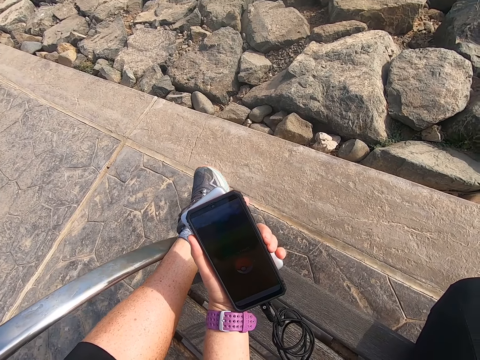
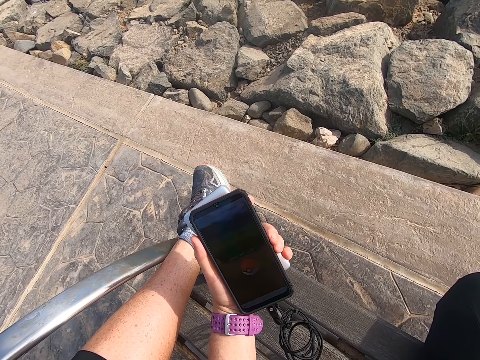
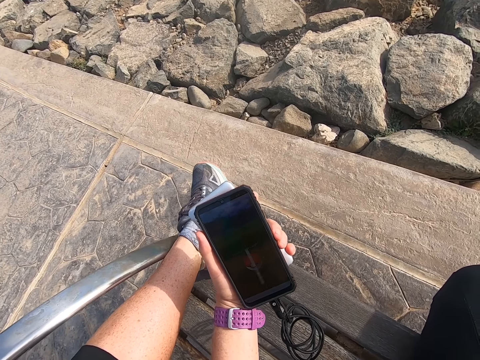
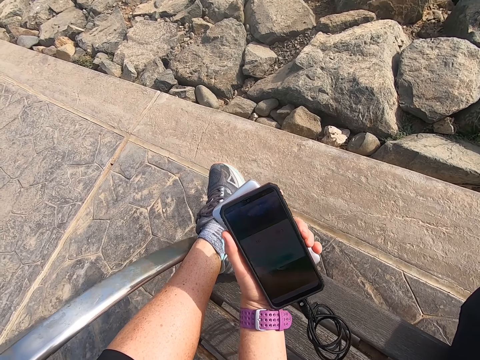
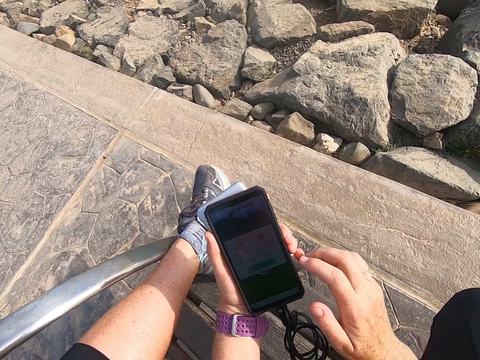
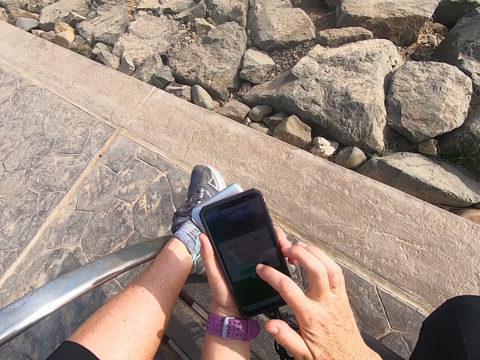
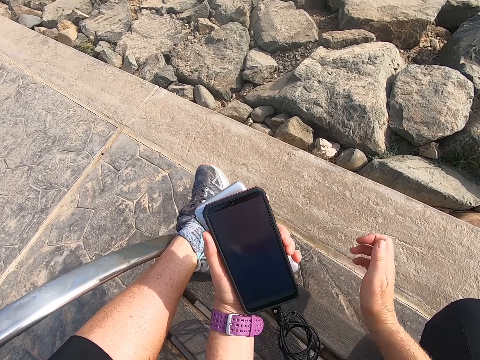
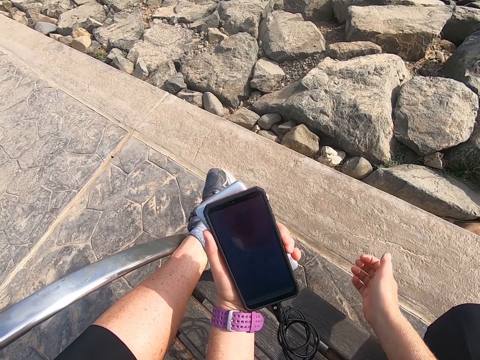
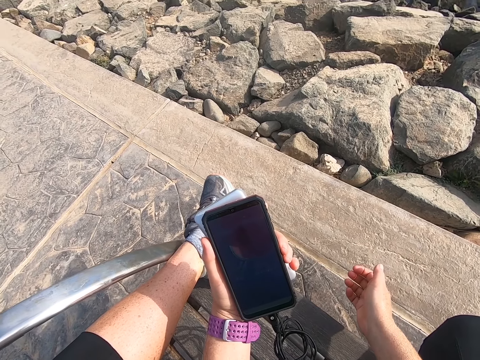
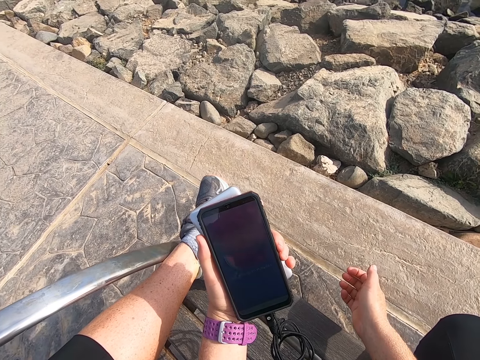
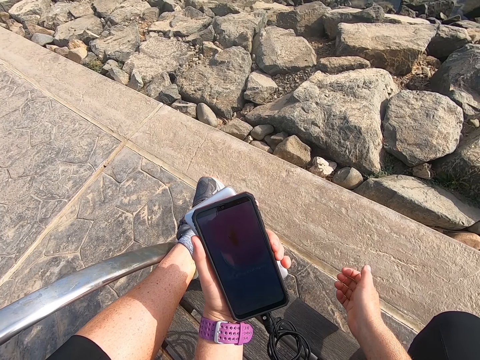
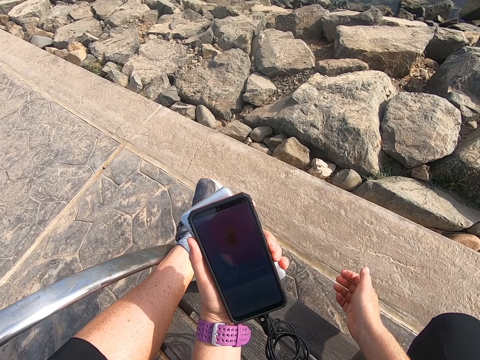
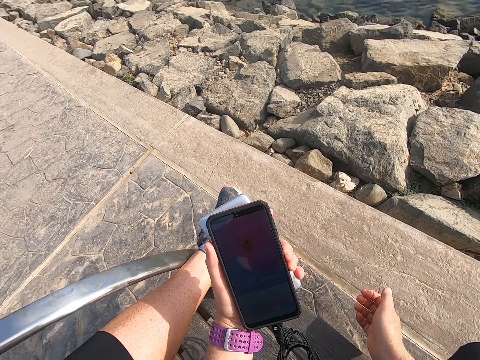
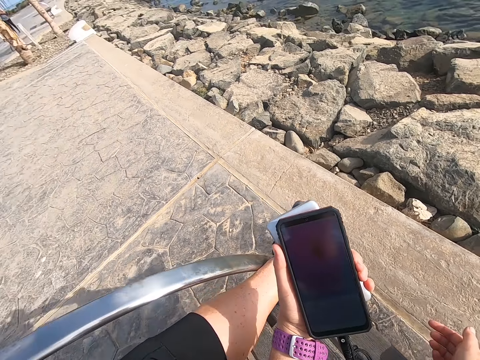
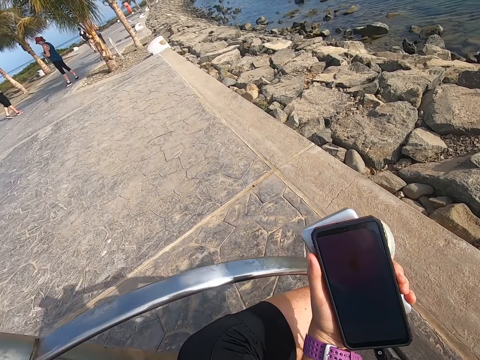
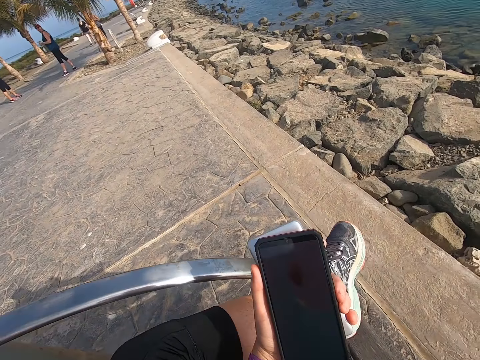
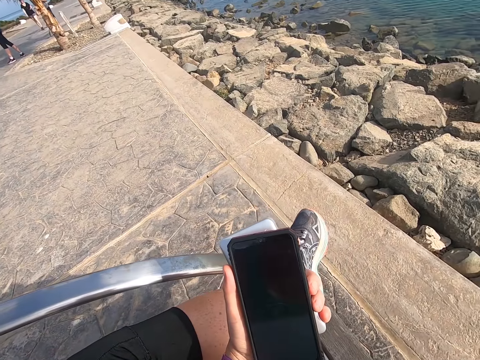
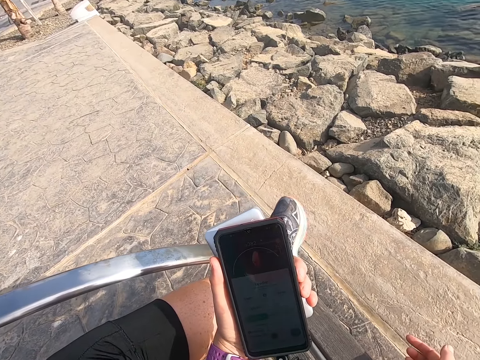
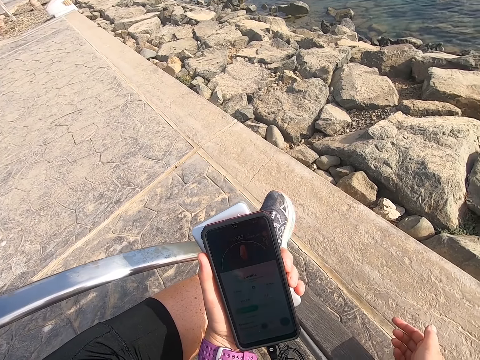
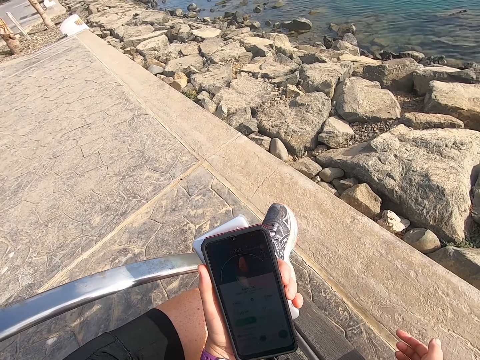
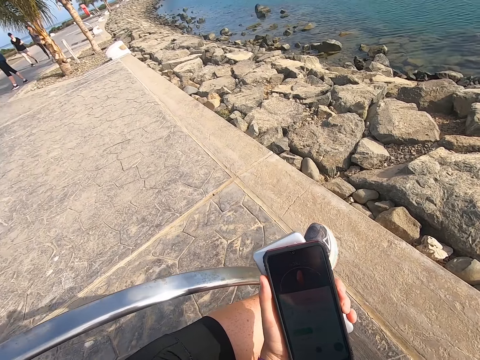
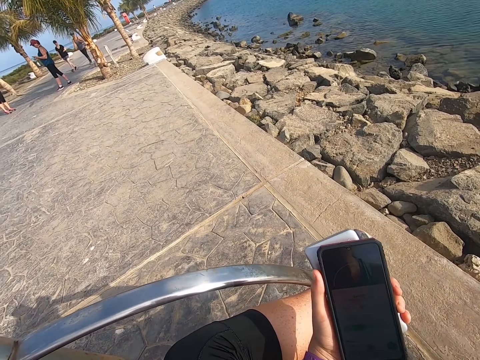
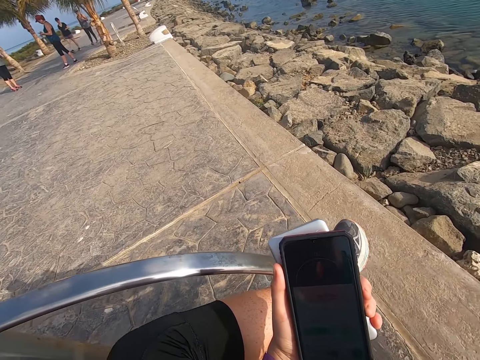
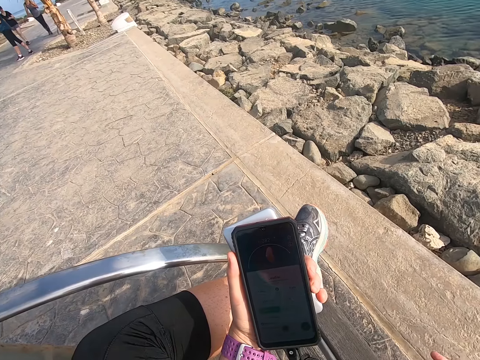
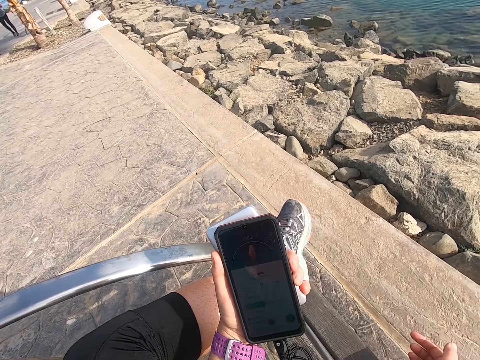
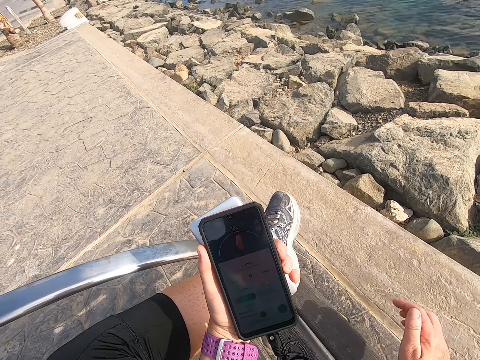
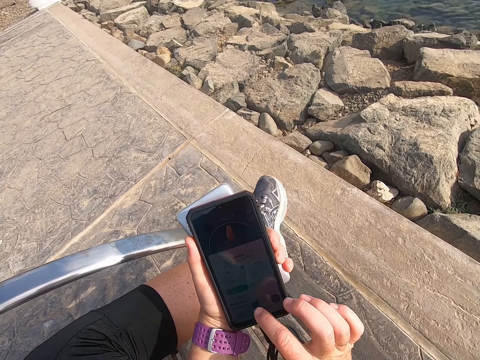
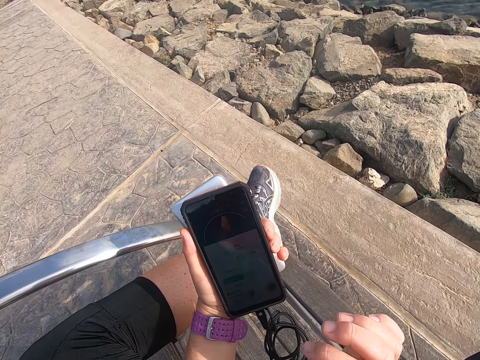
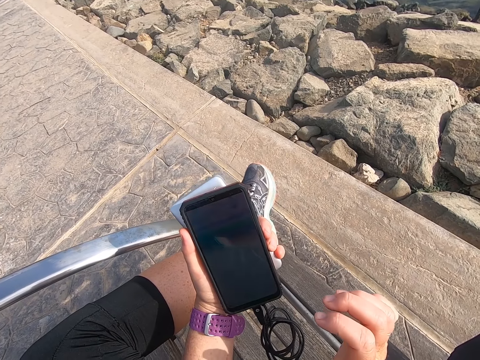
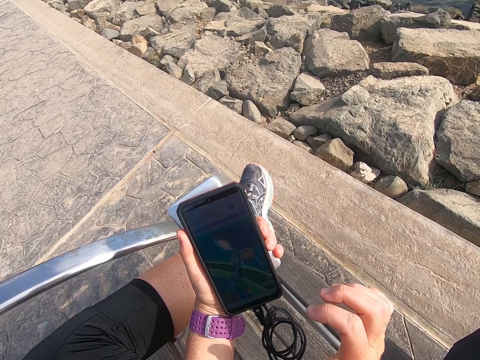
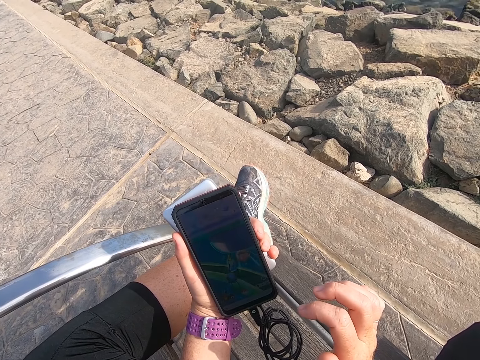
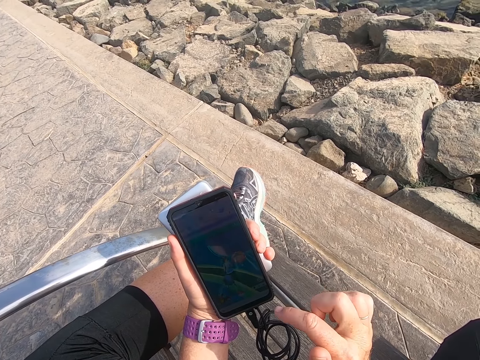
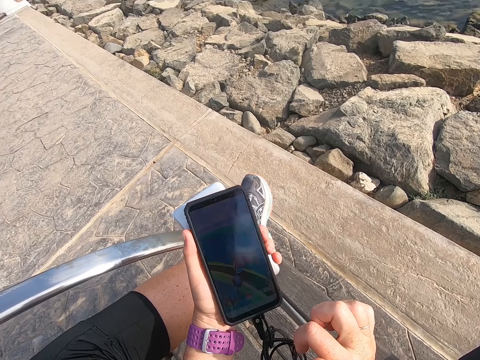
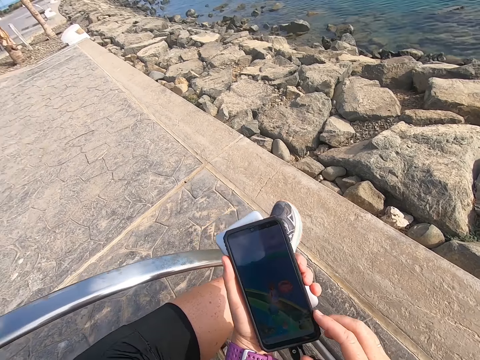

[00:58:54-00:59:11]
The camera wearer operates a phone. They stare at the phone. A person walks around. Another person stares at the camera wearer. The camera wearer stares at the phone. A third person walks around. A fourth person stands next to the second person. The camera wearer operates the phone. They stare at the phone.

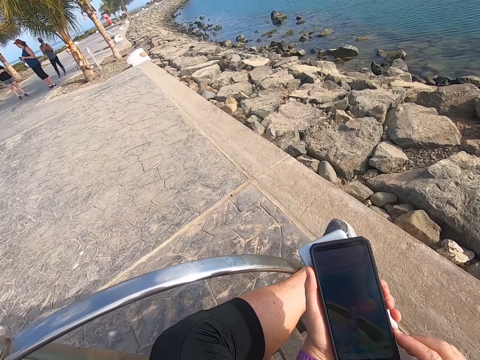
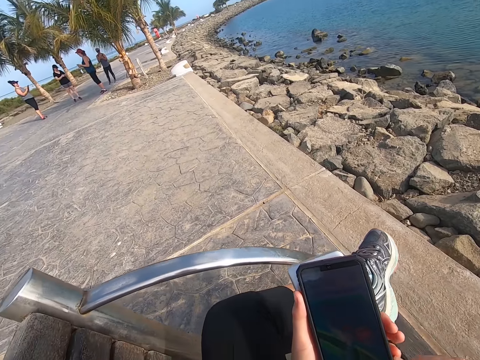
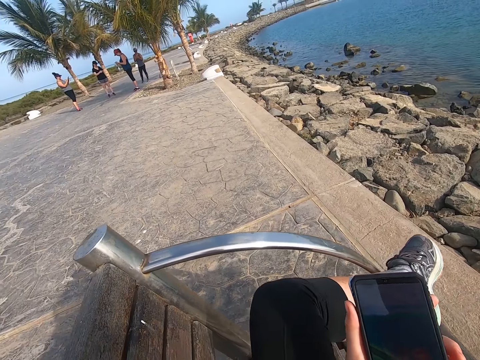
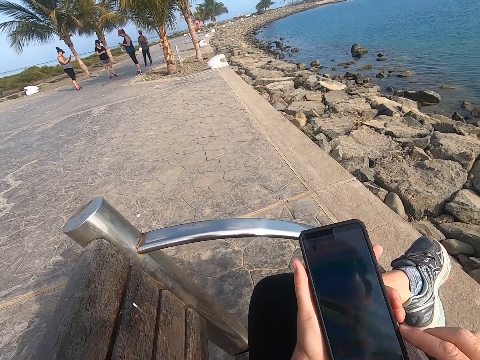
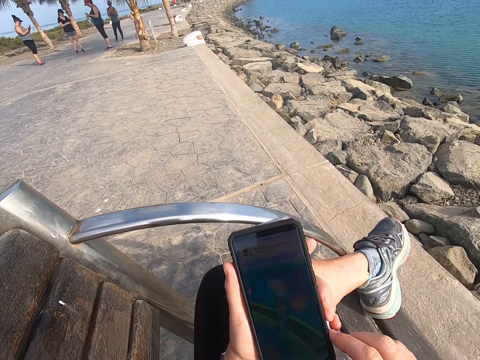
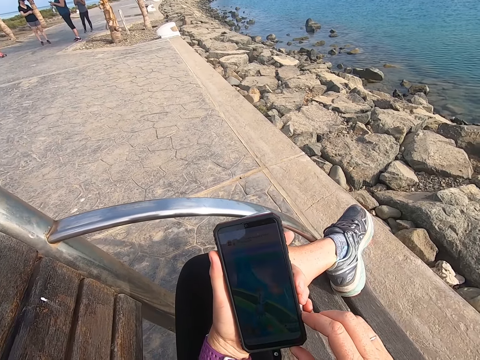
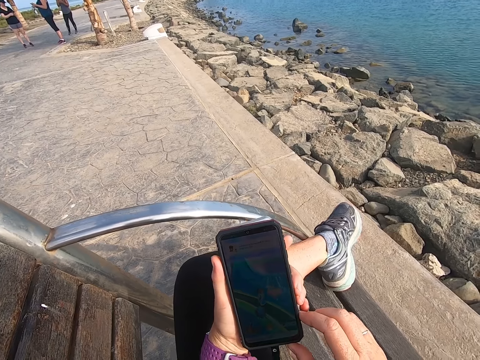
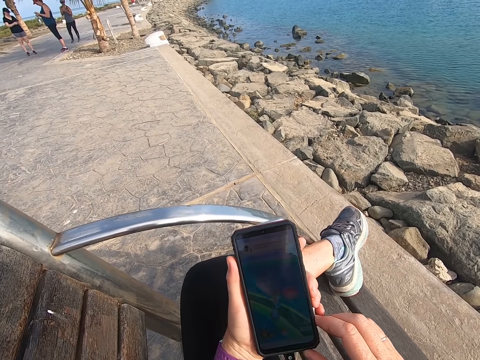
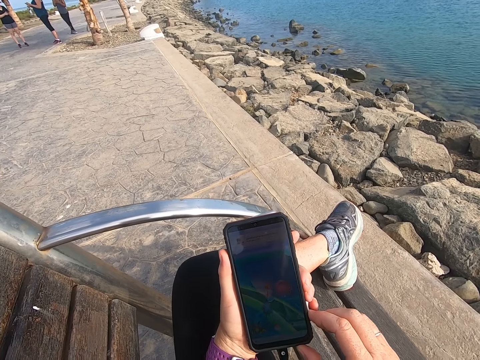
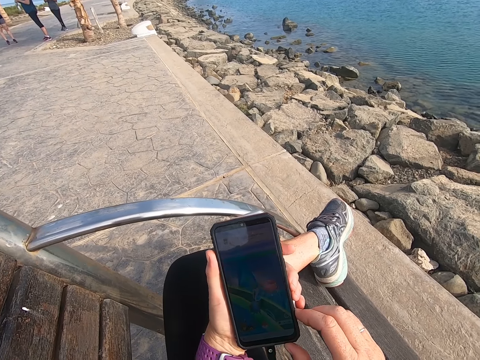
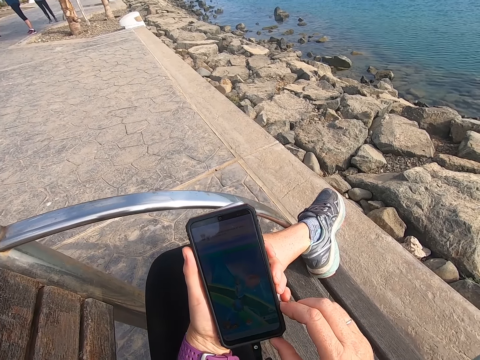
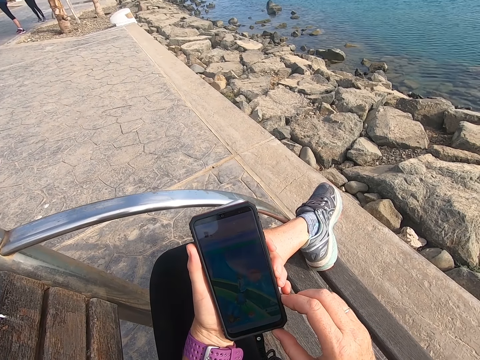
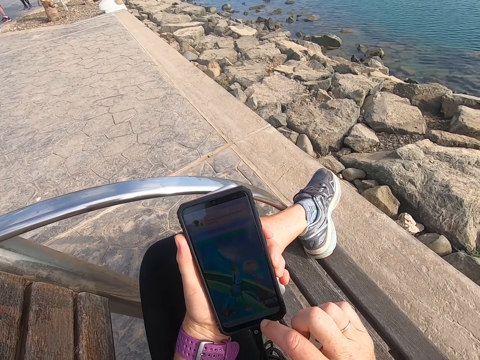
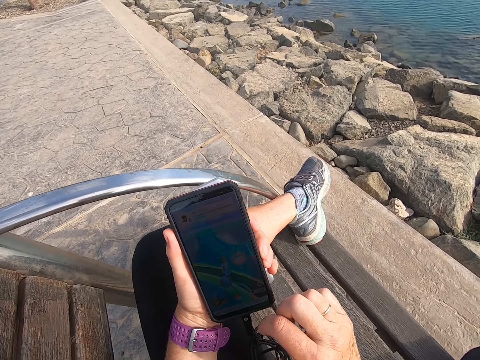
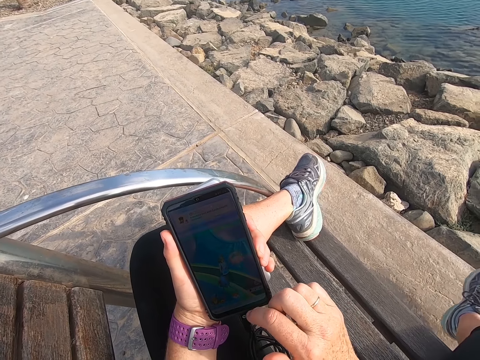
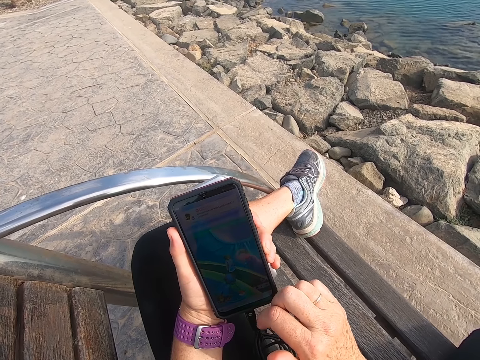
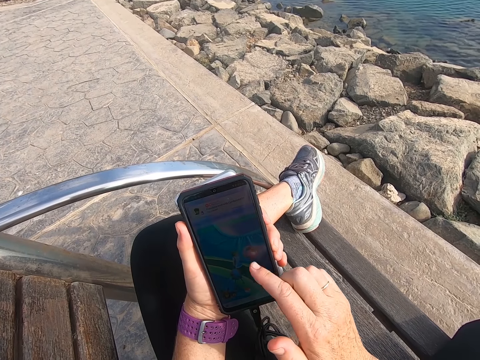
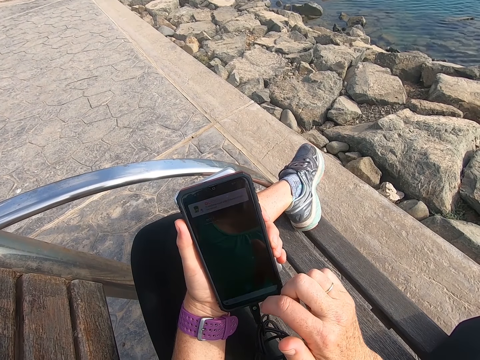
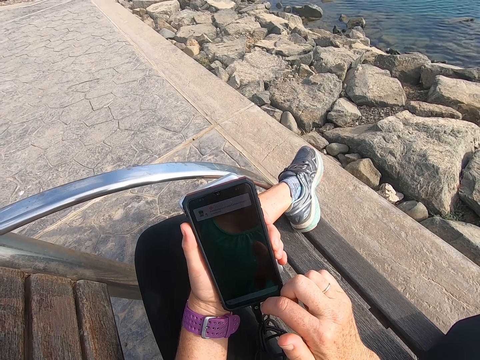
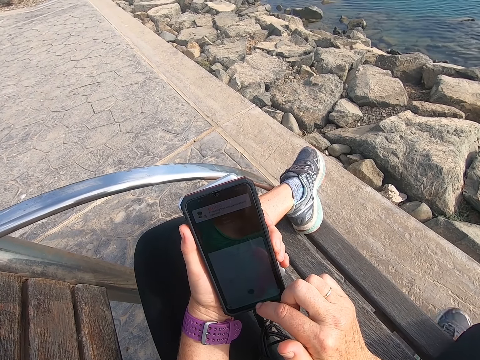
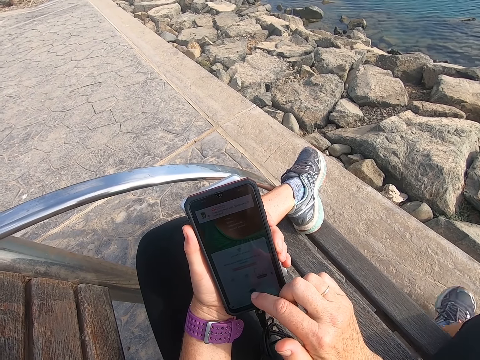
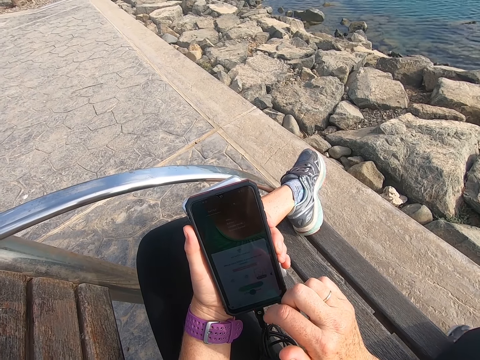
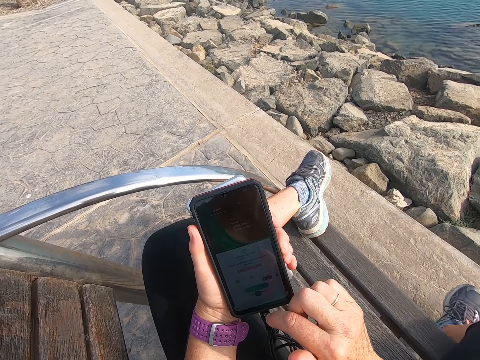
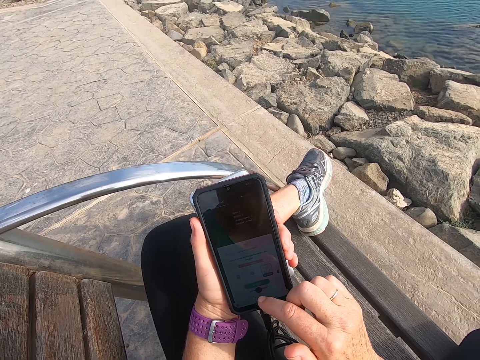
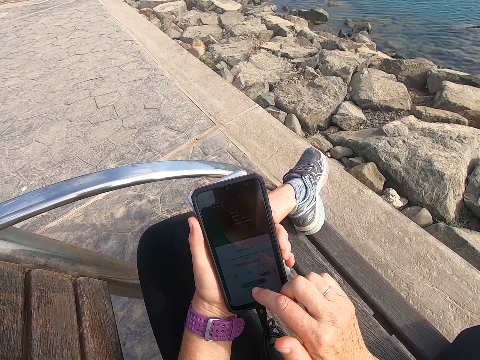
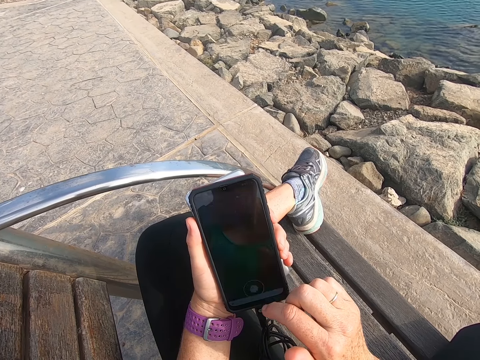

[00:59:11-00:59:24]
The camera wearer looks around. They play a game.
